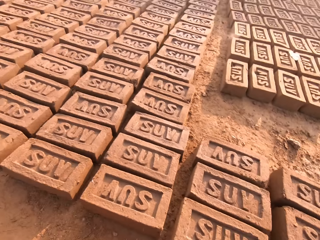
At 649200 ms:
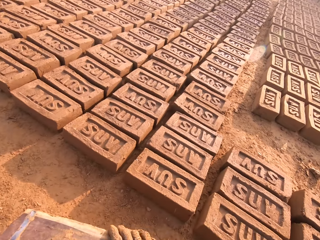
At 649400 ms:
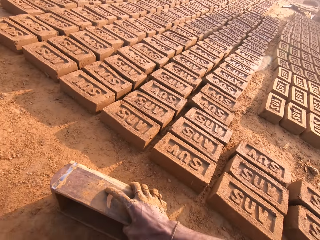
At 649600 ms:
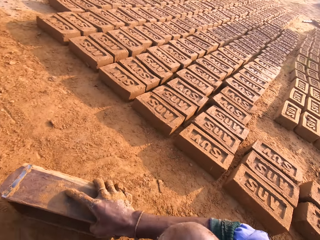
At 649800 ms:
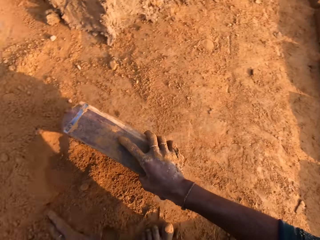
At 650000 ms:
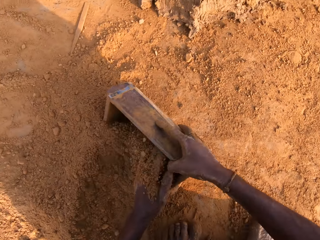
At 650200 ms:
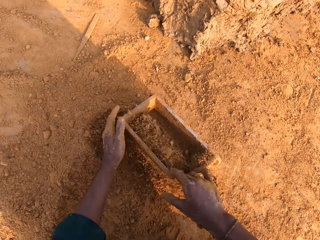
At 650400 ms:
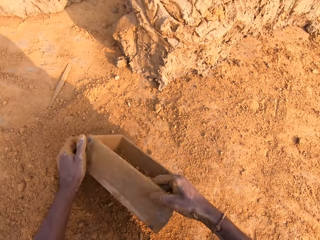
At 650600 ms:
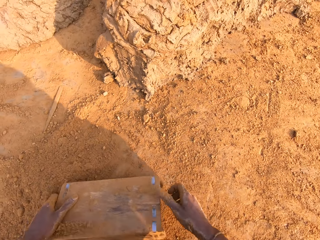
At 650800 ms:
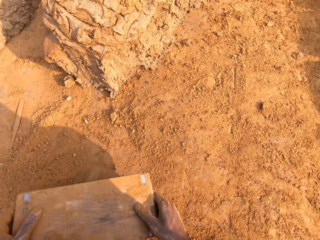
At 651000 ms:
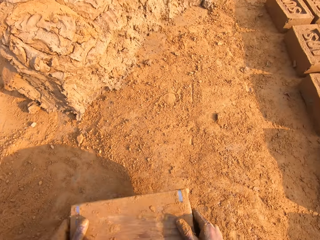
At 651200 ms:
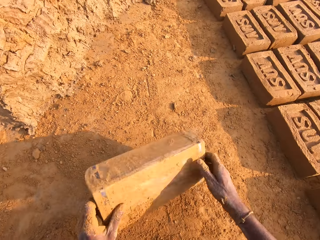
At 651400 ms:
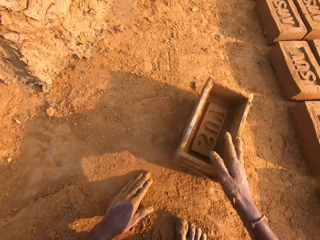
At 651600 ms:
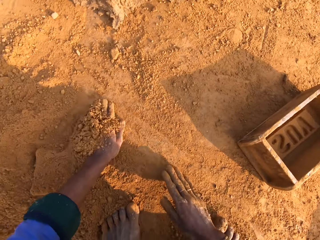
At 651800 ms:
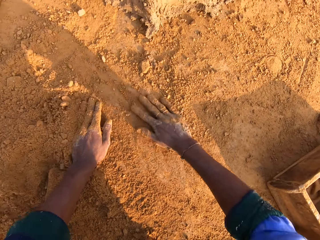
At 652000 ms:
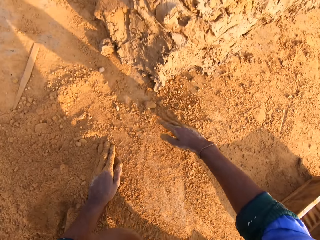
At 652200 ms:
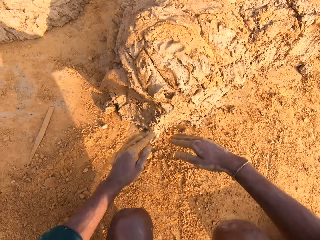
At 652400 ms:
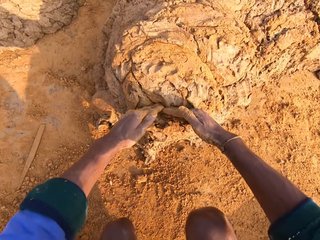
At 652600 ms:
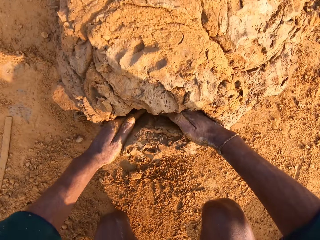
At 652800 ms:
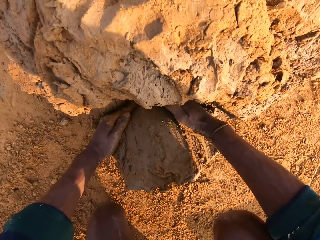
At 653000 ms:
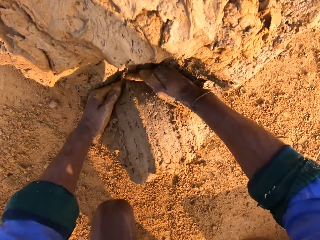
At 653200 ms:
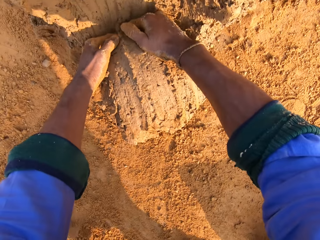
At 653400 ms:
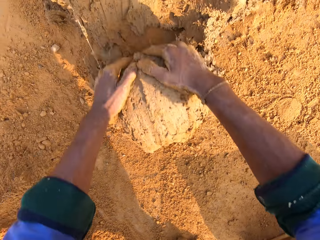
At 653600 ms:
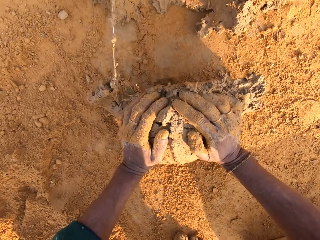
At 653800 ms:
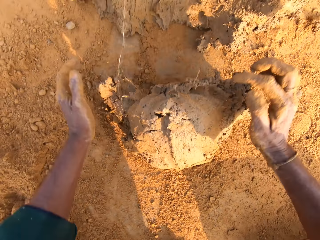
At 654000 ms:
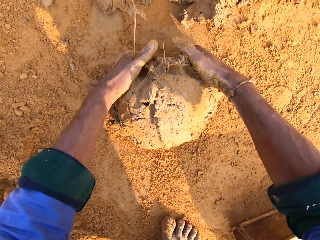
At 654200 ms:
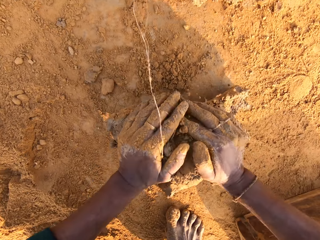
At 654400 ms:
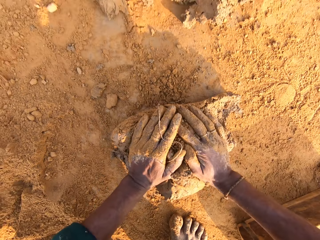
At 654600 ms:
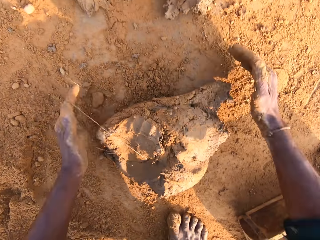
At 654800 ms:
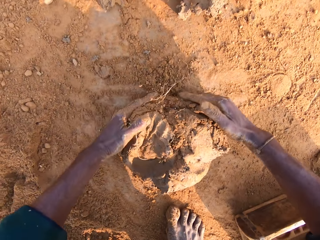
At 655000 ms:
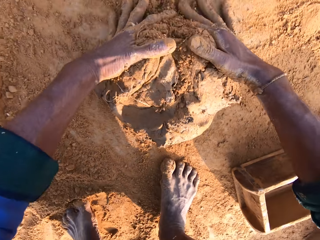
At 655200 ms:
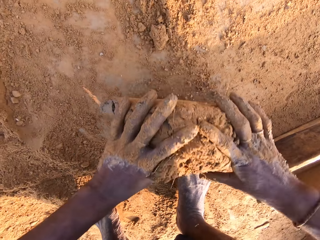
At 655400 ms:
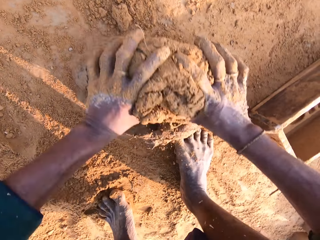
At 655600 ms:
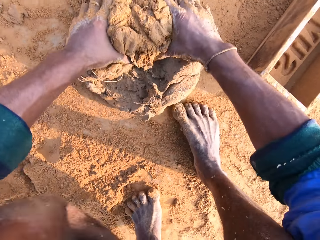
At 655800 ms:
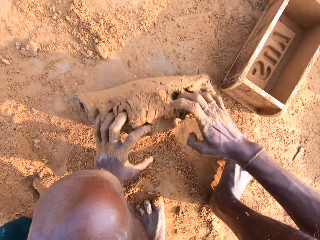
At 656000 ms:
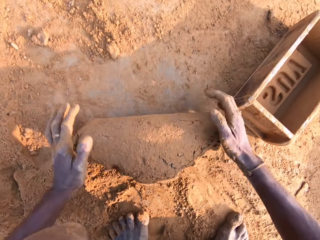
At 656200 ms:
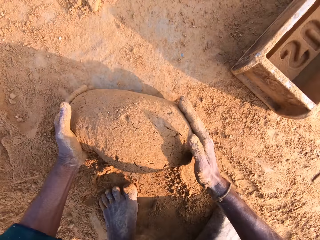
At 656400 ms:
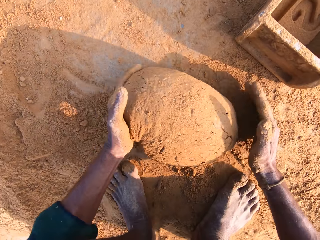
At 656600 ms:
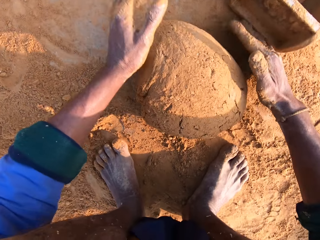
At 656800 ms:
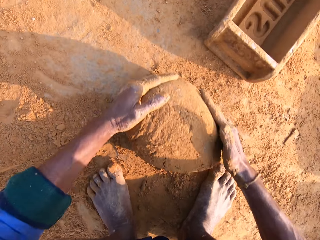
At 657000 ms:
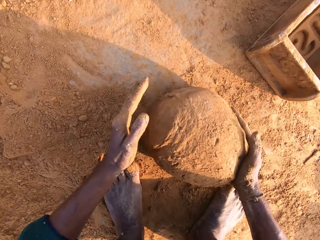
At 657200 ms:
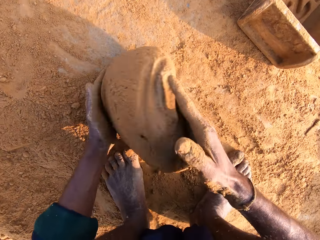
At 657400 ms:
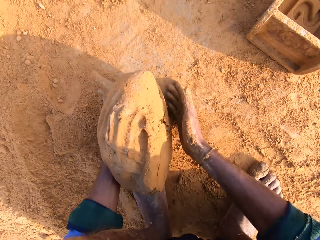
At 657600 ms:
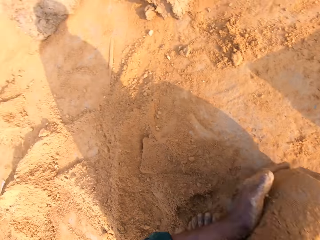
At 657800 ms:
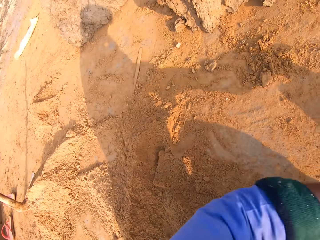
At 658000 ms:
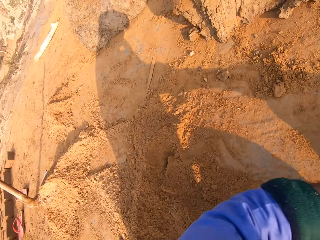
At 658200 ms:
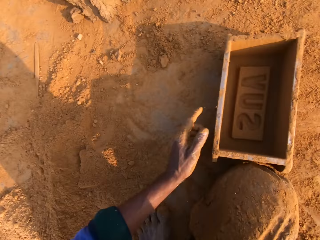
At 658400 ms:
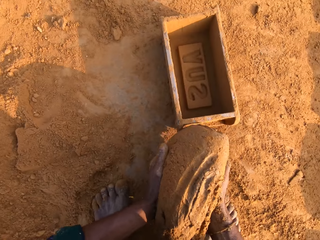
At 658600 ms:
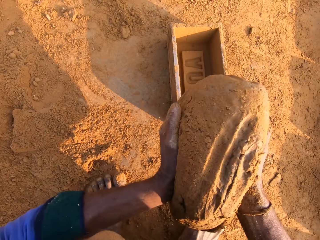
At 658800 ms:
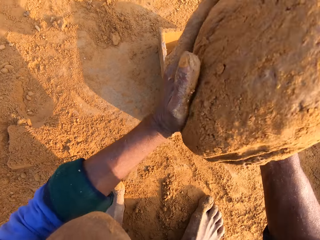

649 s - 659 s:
The camera wearer removes the brick mold. They put sand inside the brick mold and pour it on the ground. They slice the clay with both hands, and scoop the clay with both hands. They mold the clay with both hands on the ground.

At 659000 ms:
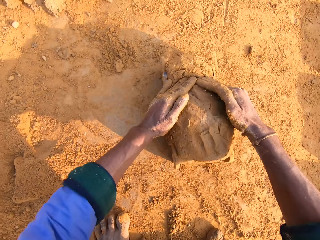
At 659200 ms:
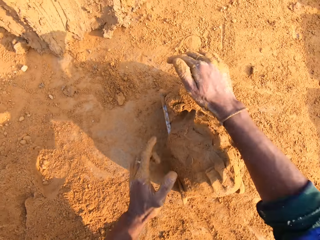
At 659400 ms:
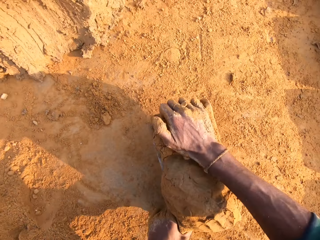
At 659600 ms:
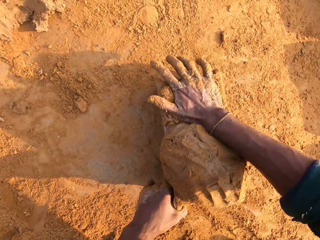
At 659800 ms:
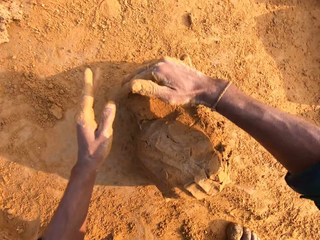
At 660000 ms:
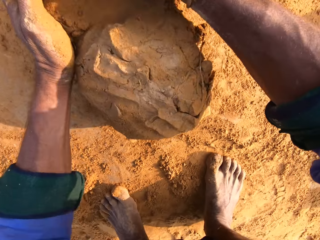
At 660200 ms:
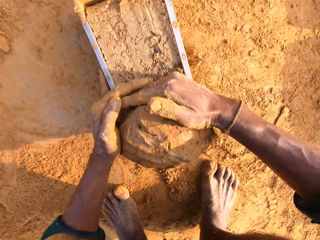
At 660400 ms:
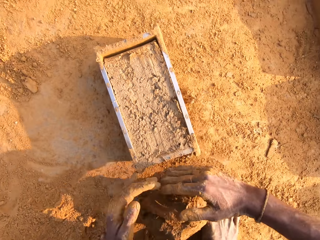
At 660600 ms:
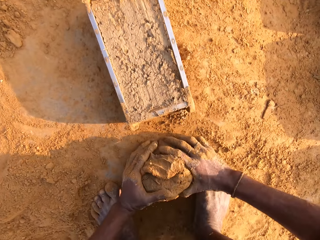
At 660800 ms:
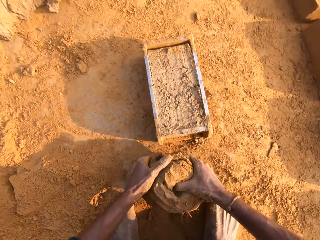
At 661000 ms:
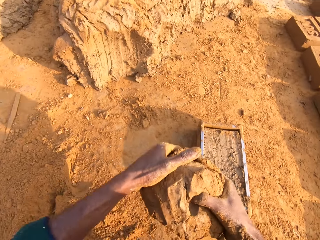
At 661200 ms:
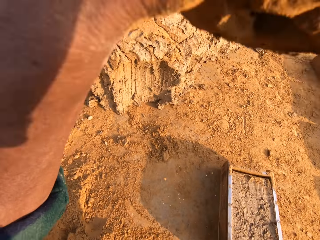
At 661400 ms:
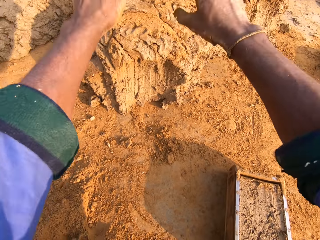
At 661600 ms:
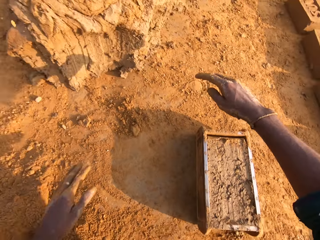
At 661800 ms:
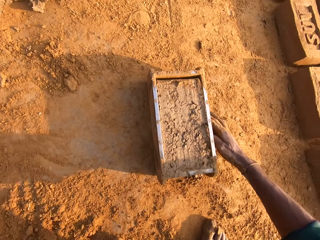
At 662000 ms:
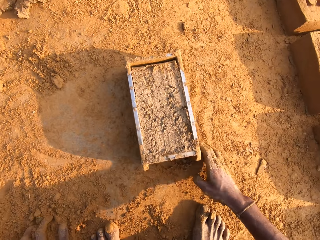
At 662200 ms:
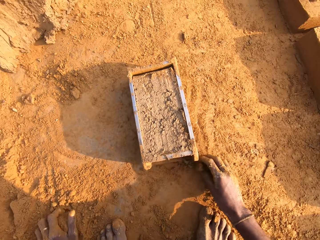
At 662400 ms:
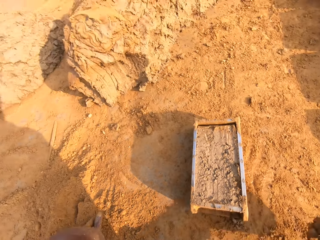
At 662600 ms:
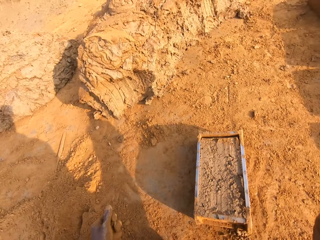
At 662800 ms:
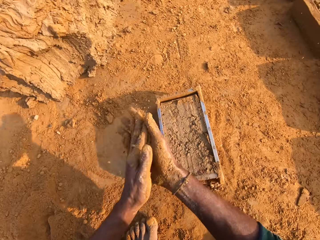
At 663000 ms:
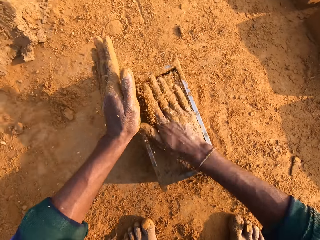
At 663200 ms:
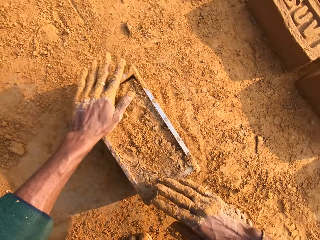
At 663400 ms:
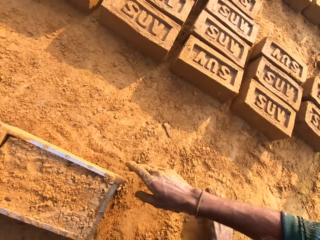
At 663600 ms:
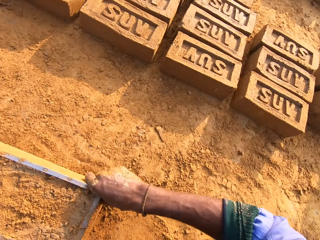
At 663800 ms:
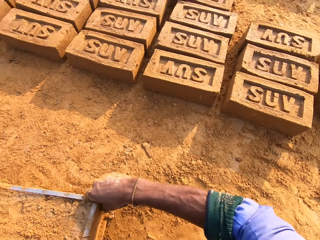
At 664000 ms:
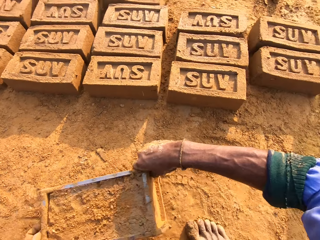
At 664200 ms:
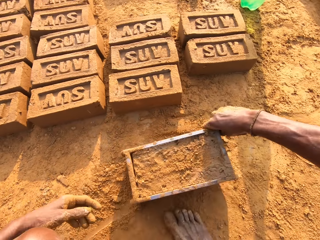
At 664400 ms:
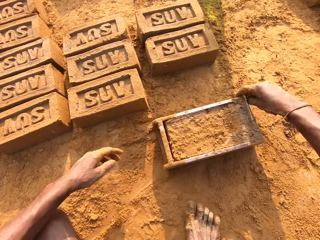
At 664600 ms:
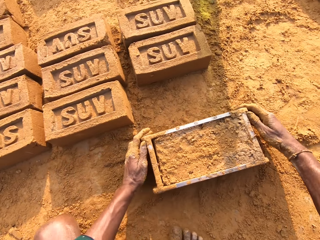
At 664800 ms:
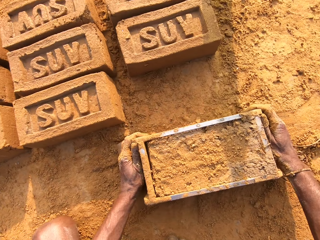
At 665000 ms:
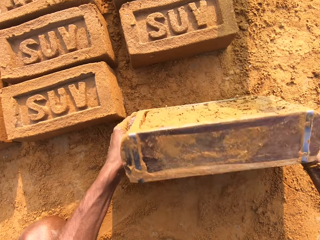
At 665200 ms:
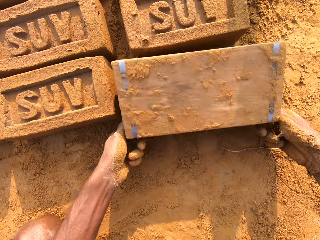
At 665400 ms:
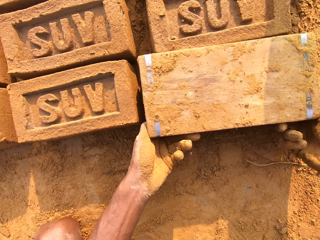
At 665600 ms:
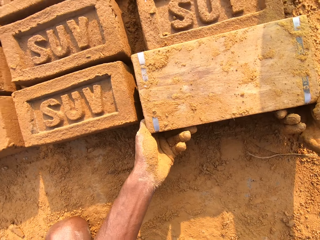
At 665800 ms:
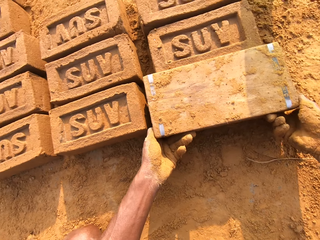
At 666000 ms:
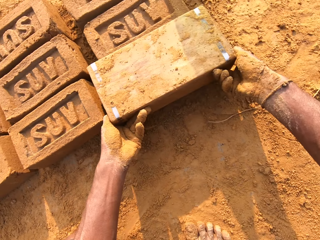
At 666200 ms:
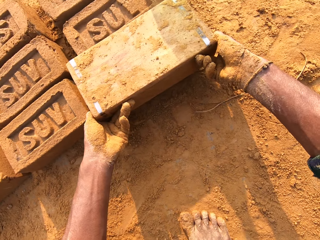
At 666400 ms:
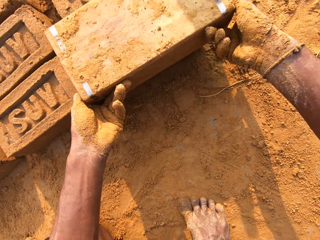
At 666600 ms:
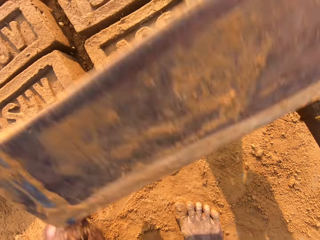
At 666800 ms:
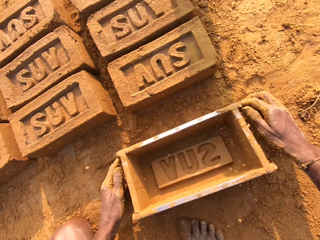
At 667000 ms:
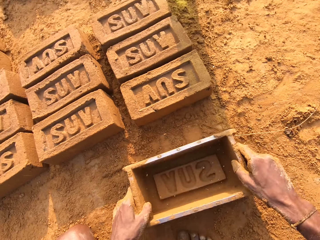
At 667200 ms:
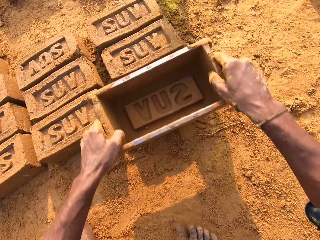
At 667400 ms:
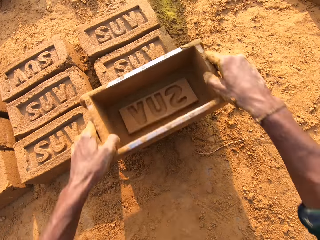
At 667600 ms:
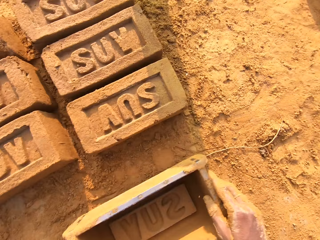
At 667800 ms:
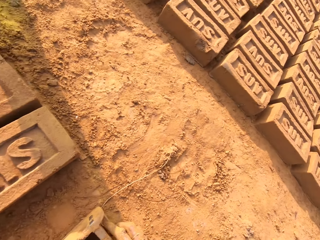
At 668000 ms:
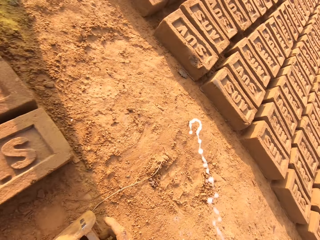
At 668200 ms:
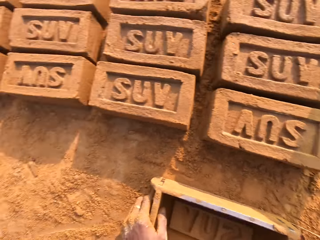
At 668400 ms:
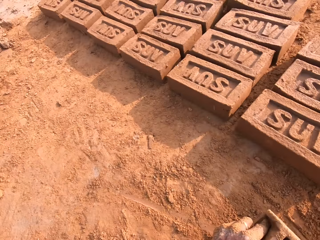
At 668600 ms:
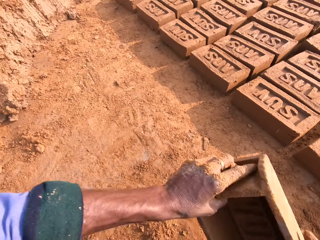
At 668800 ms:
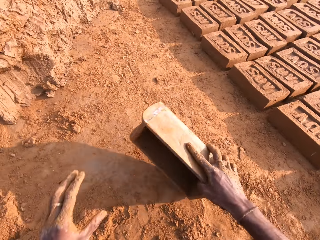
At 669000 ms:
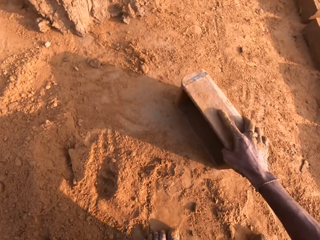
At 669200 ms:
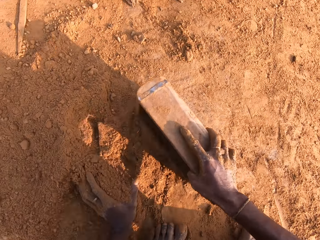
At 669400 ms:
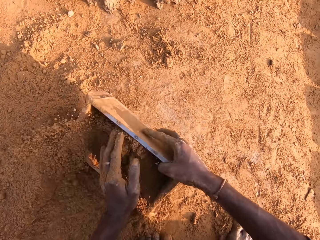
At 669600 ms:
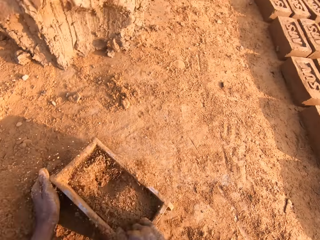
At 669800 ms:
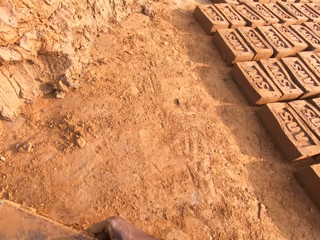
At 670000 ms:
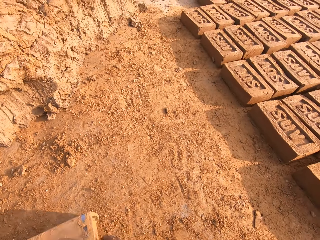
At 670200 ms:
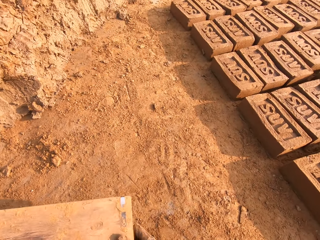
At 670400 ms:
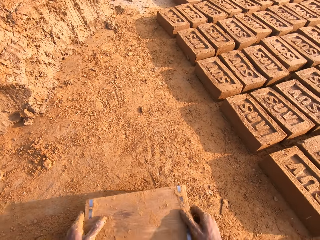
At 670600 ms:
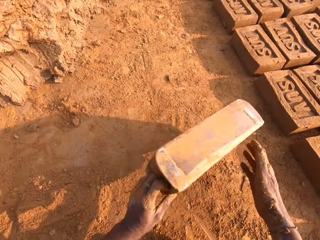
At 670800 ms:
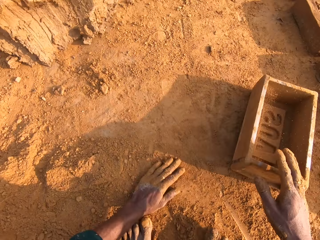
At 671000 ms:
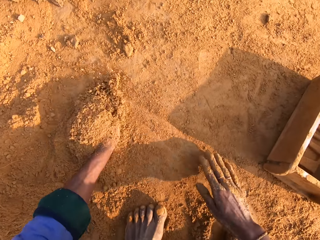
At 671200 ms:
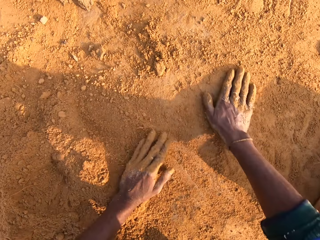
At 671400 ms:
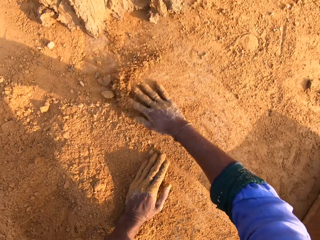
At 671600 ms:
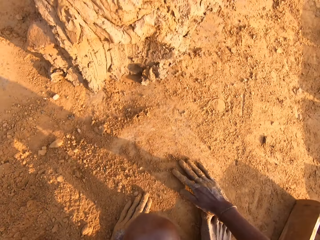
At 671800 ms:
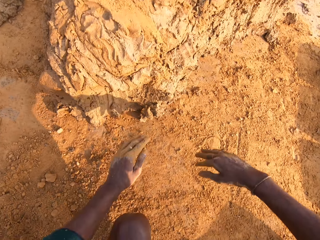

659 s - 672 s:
The camera wearer puts clay inside the brick mold or brick box. They remove clay from the brick box, and return the remaining clay on the other clay. They sprinkle soil on the clay in the box. They flip the brick mold, and remove the brick mold. They put sand inside the brick mold and pour it on the ground.
